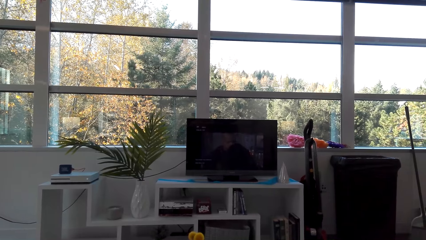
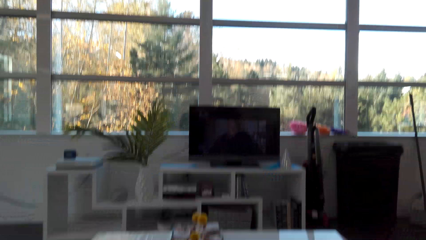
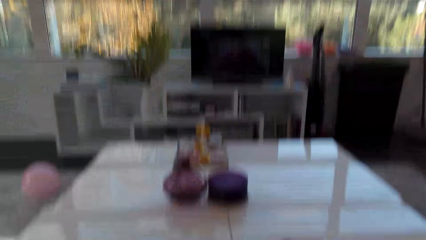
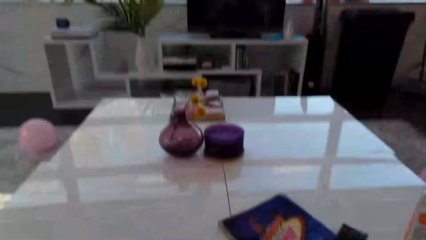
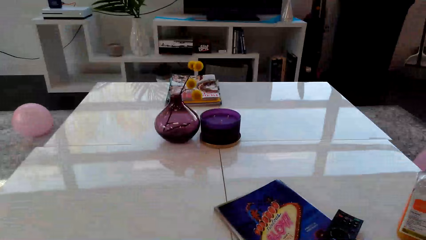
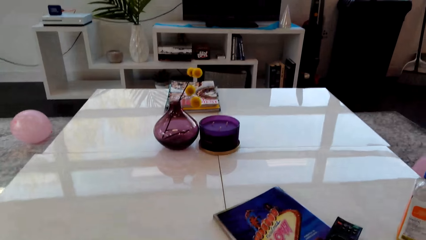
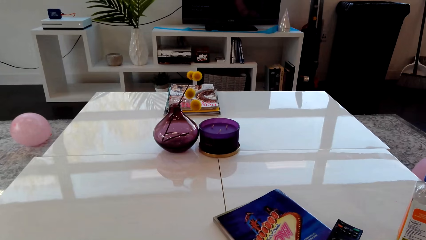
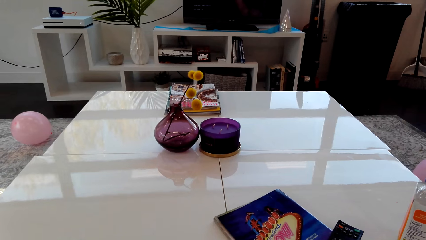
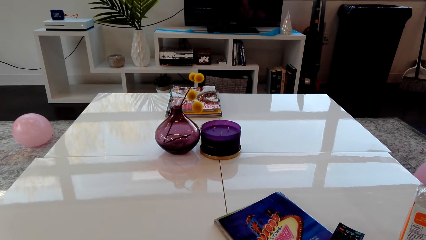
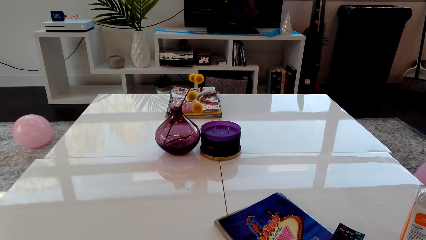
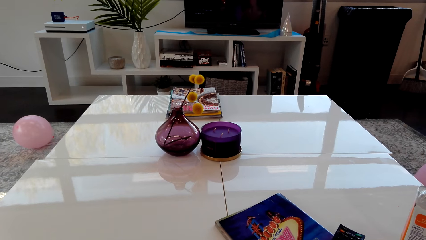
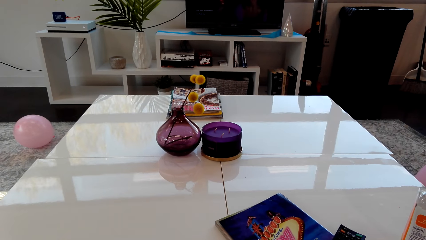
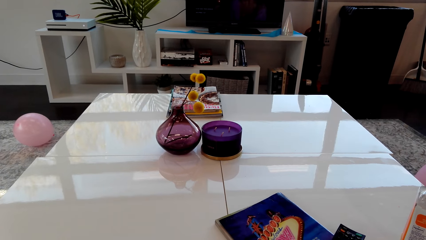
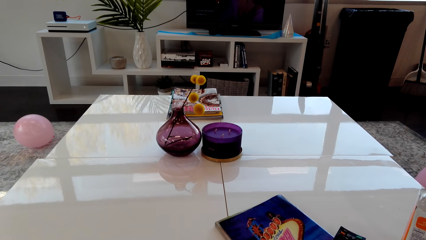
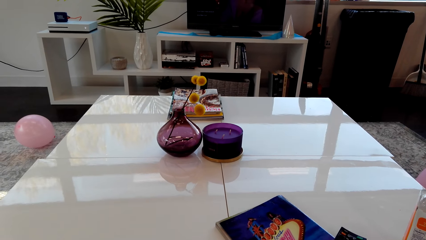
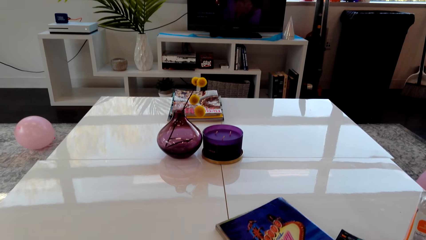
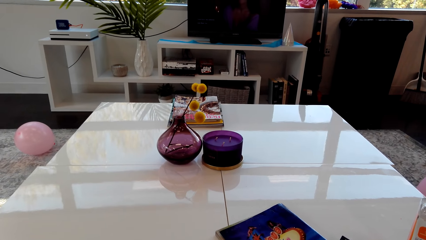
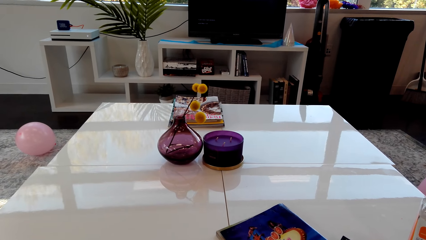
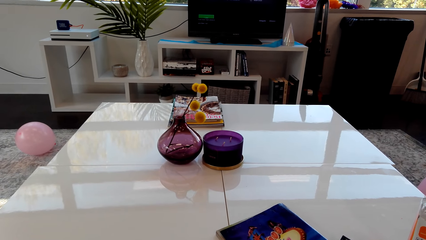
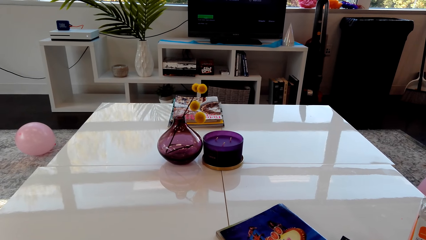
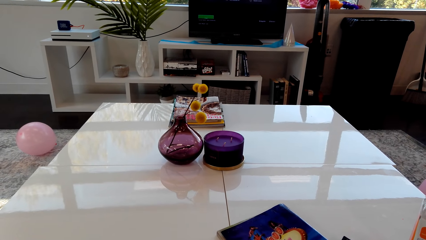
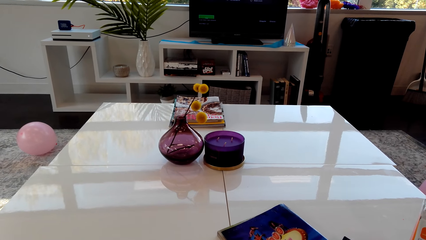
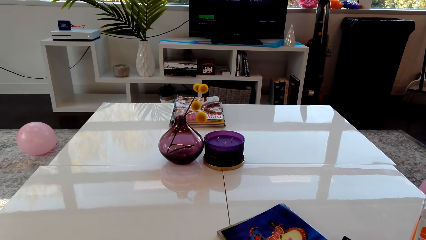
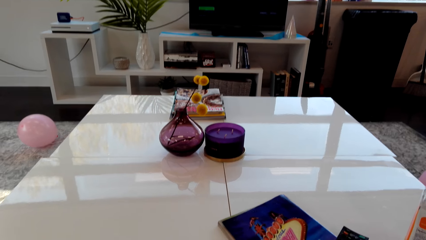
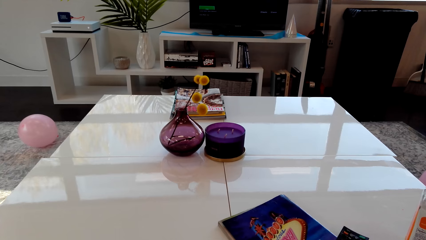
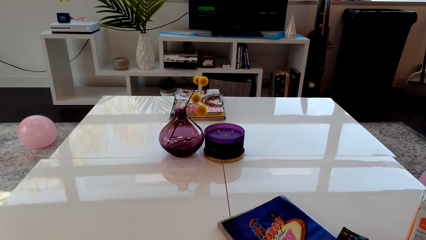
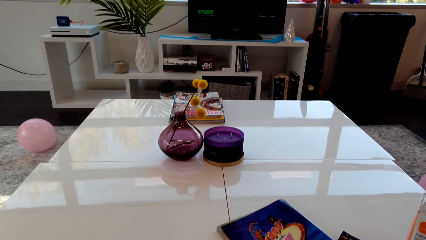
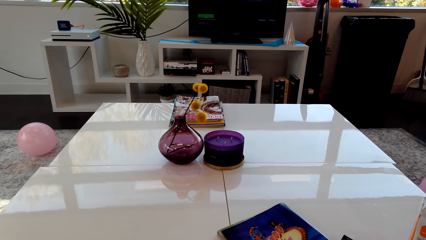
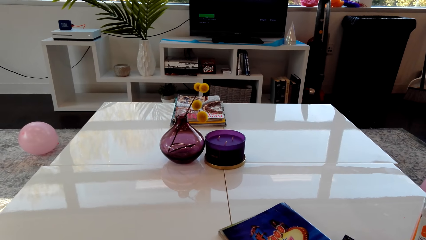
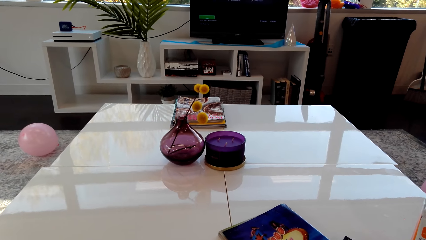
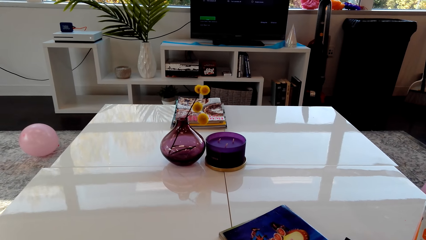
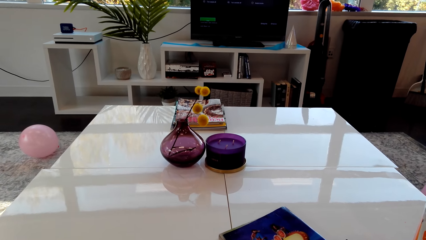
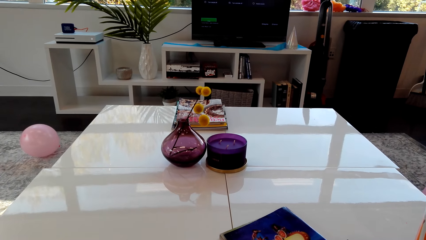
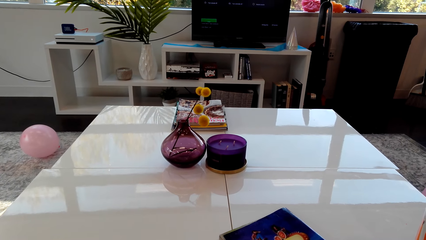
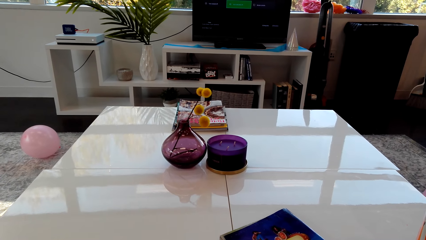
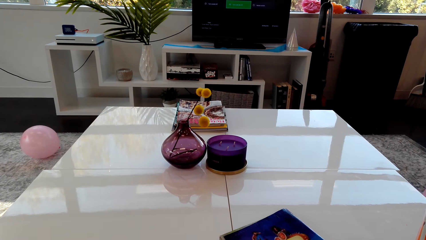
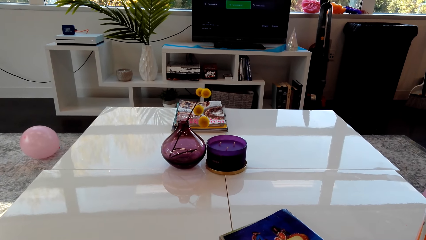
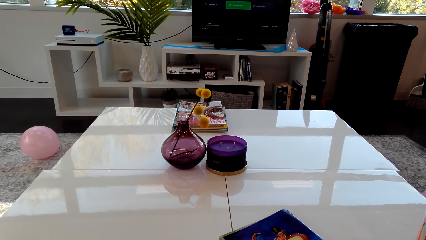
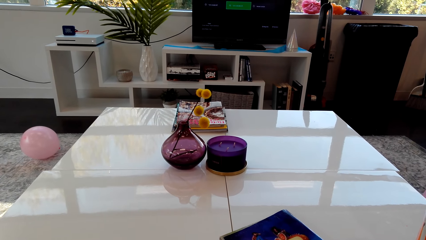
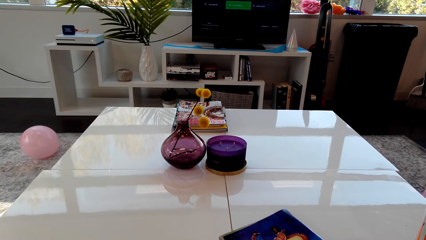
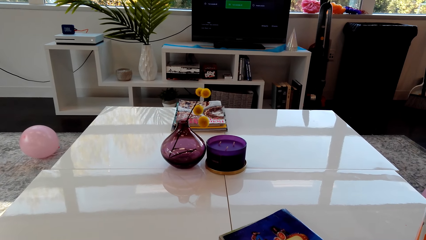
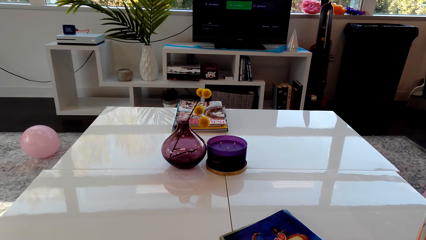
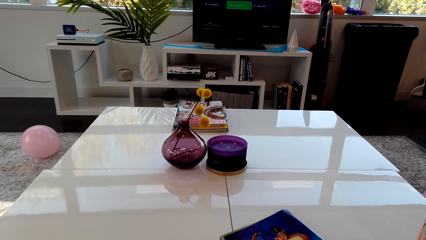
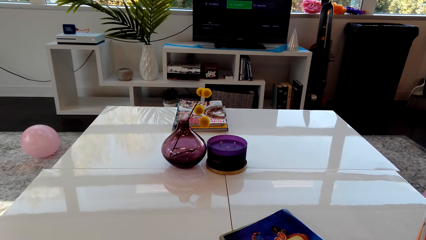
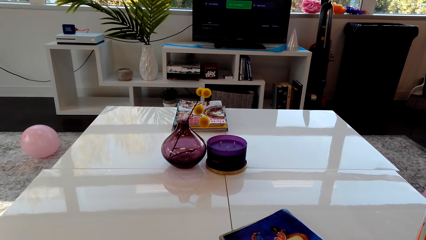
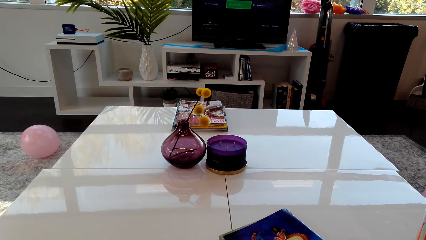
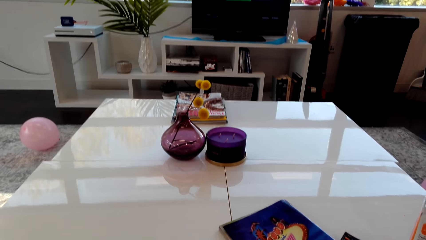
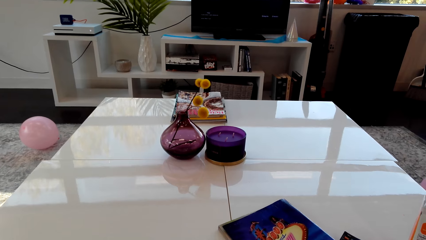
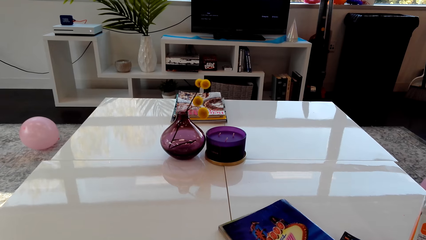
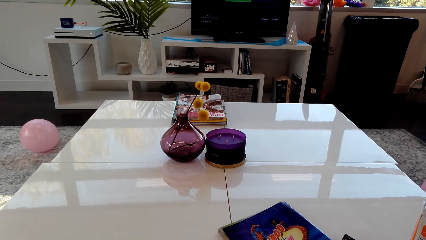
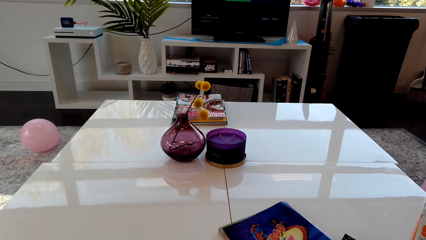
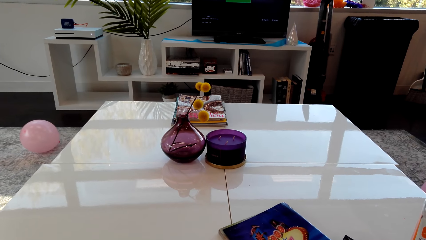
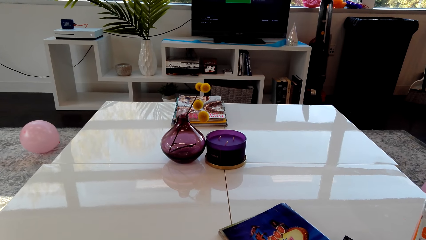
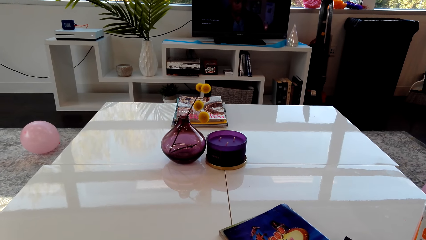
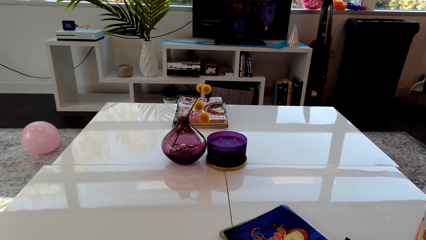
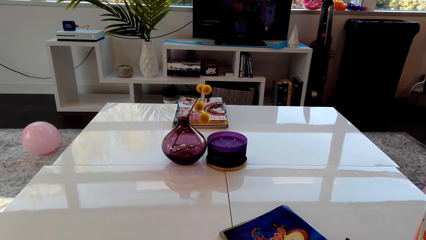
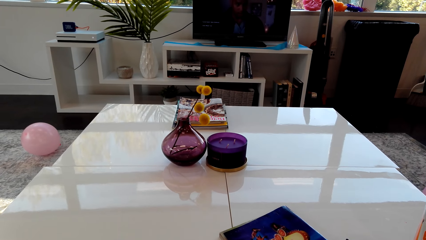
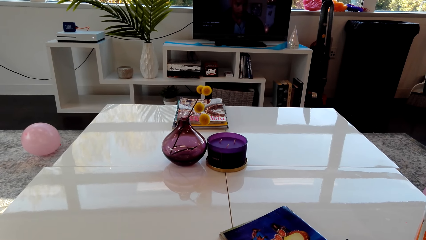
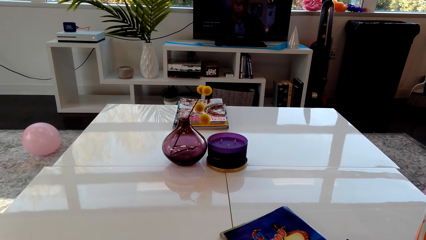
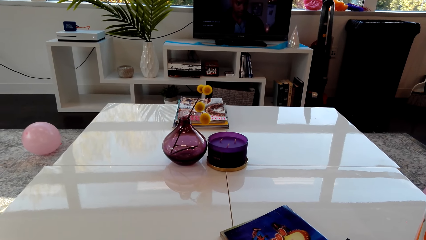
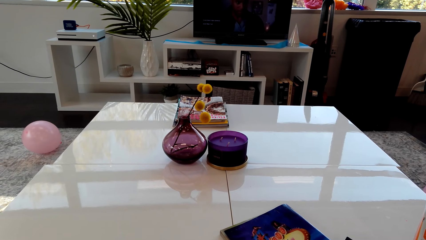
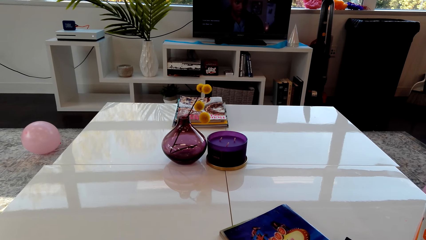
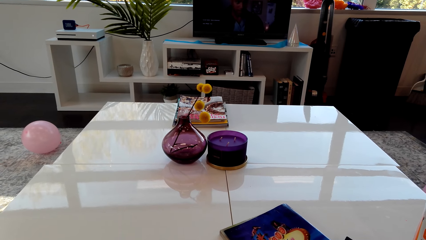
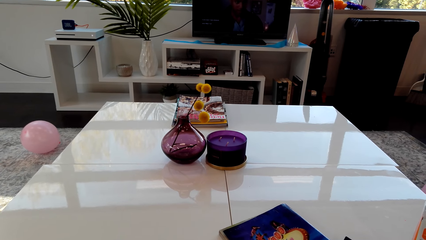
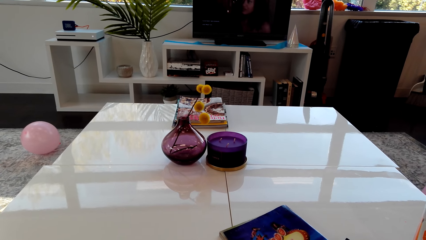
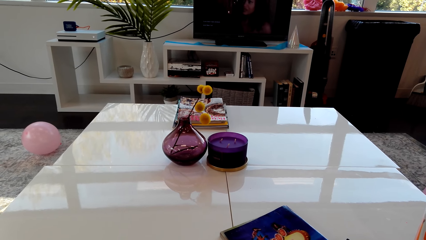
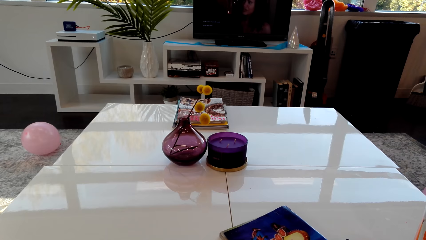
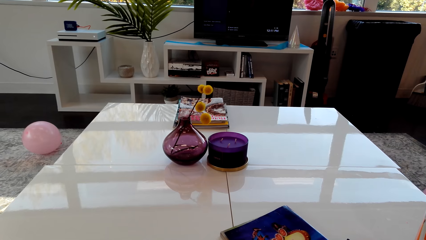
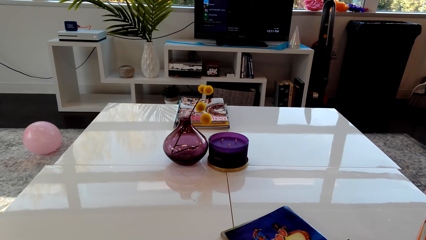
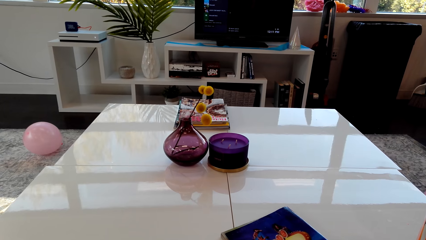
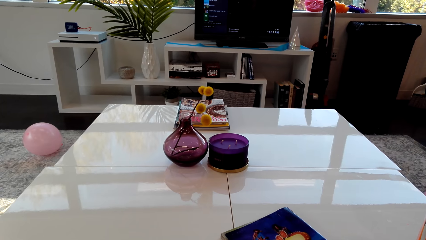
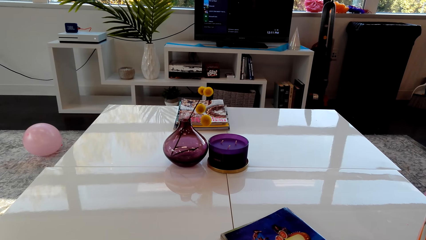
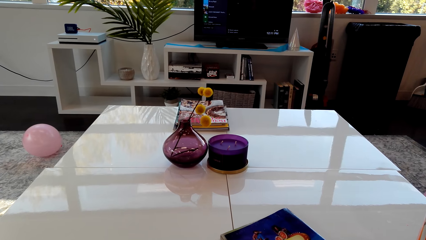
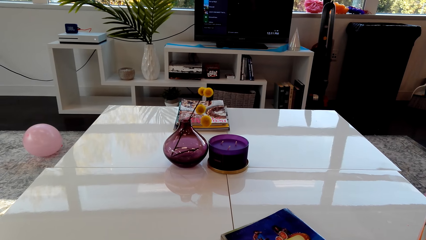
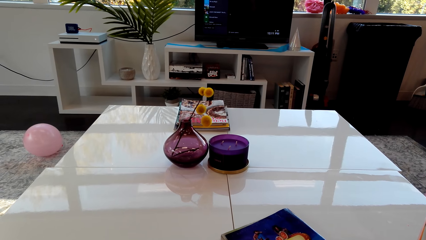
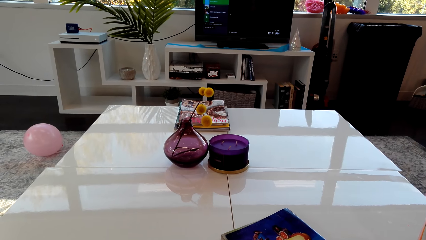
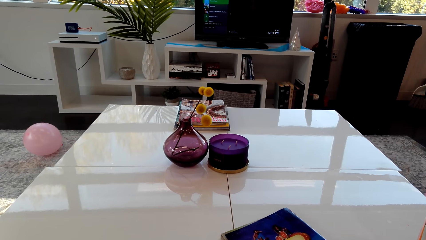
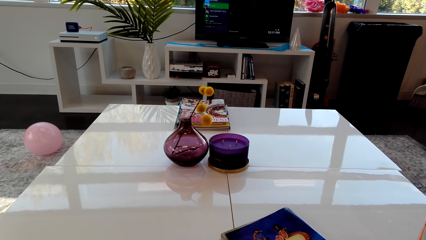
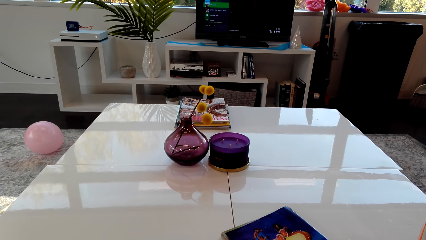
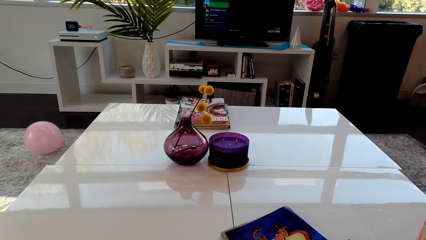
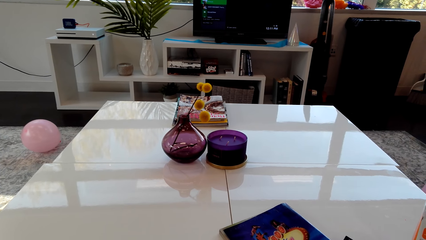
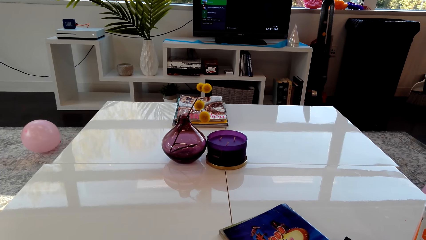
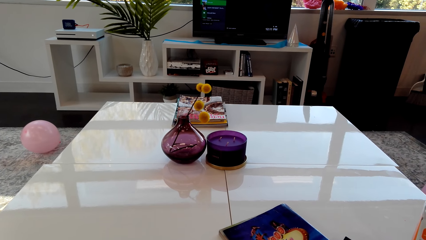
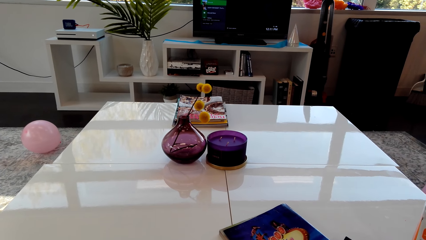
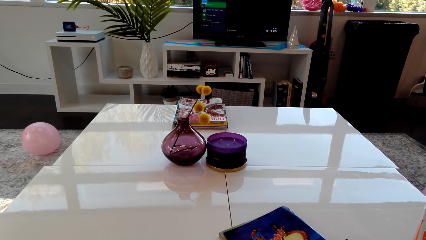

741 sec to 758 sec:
A person talks in the room. The camera wearer talks in the room. They look at the candle. They scroll through the TV. They look at the TV.
